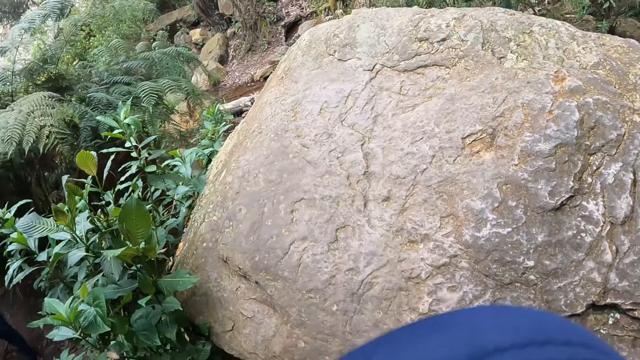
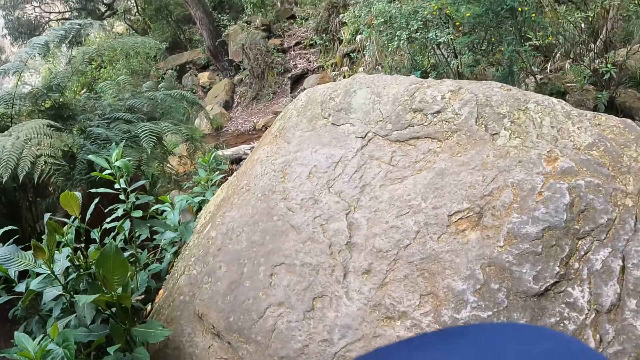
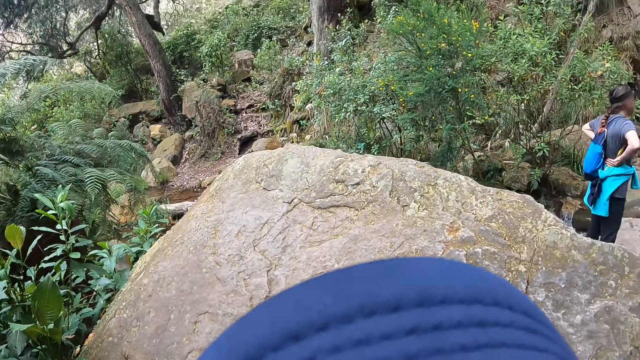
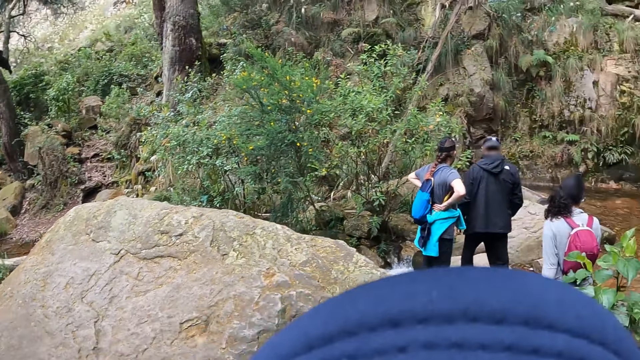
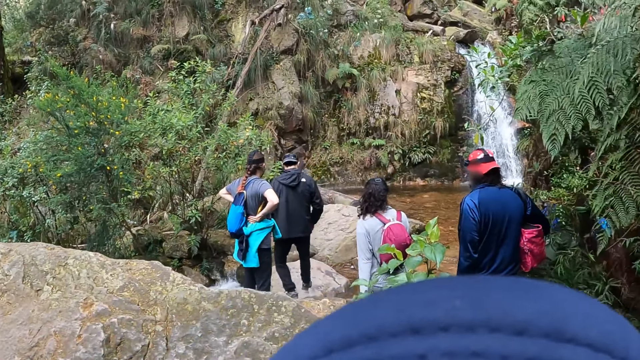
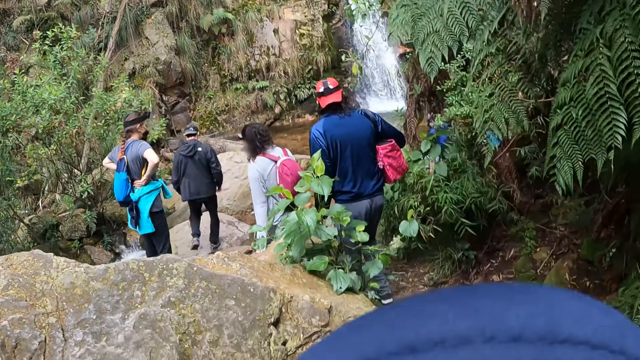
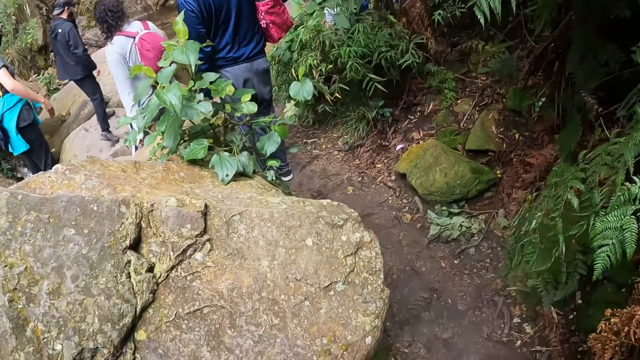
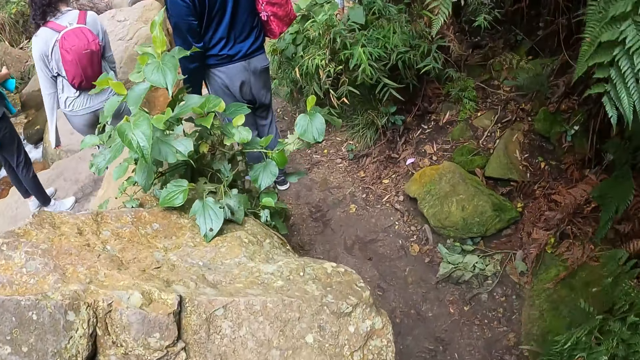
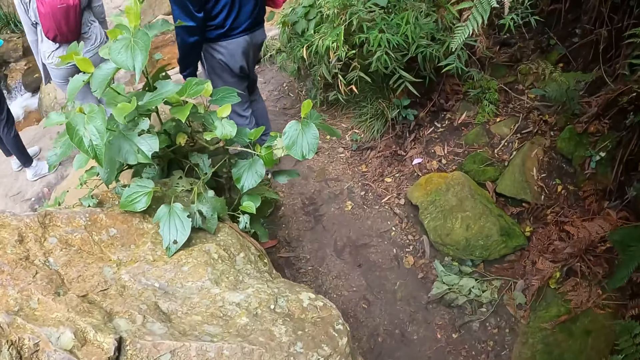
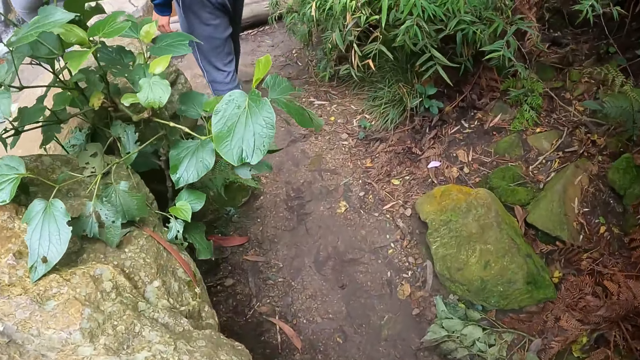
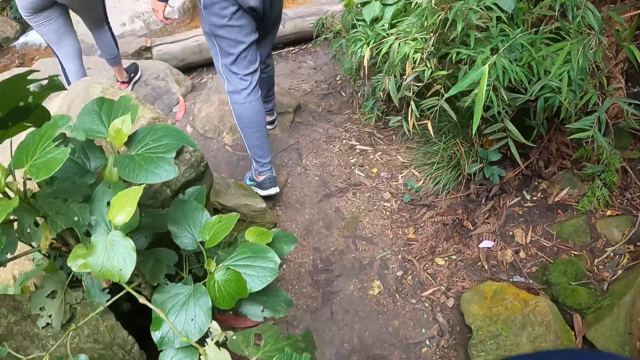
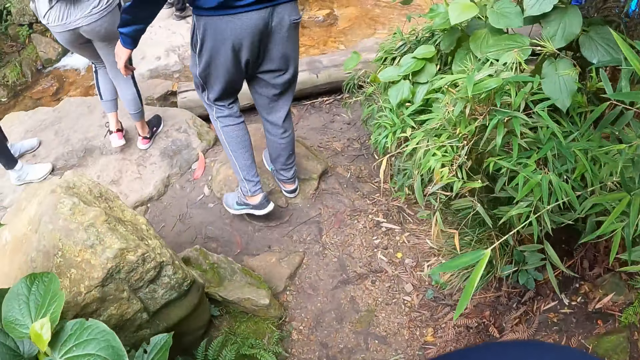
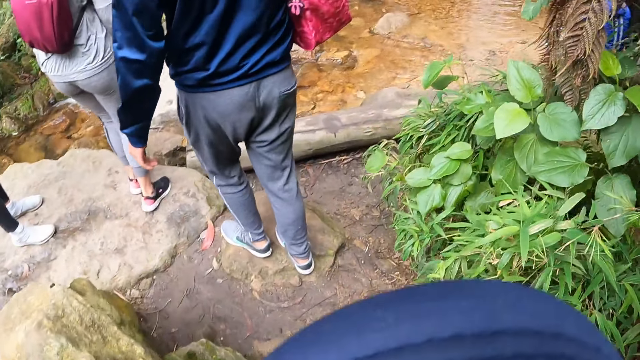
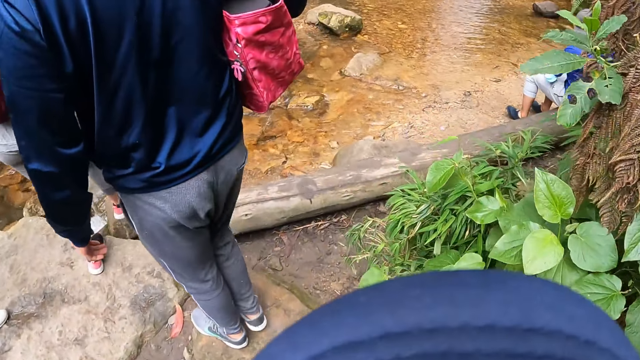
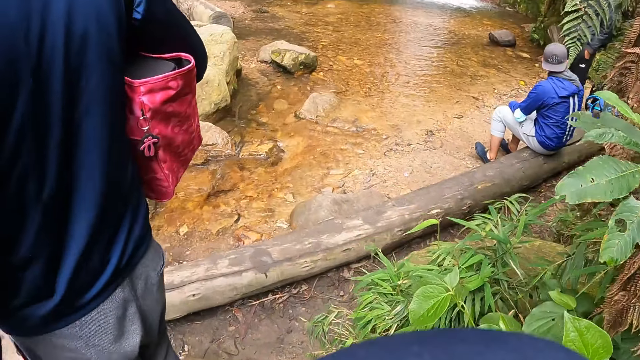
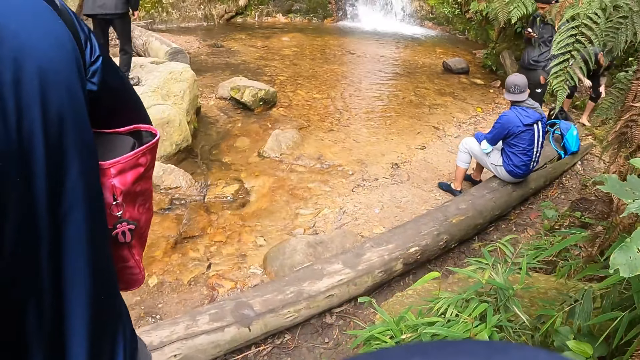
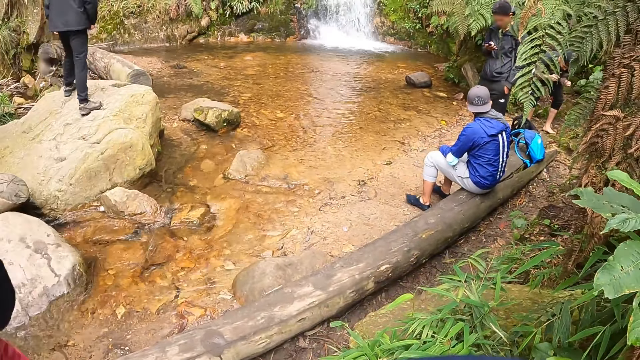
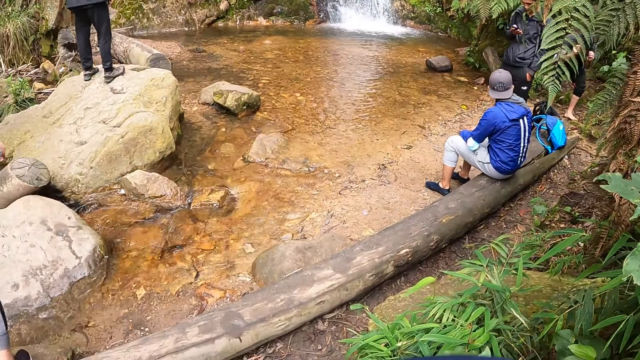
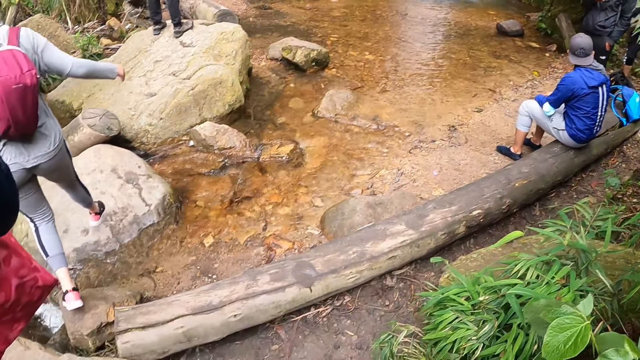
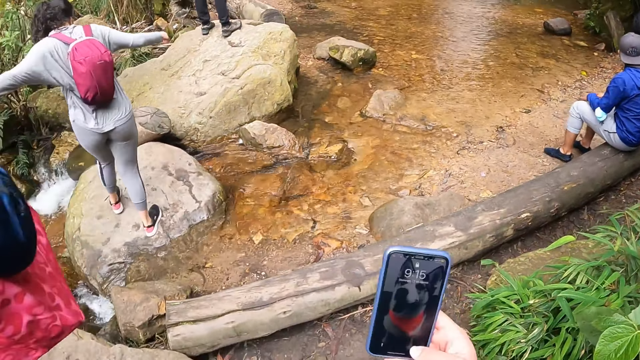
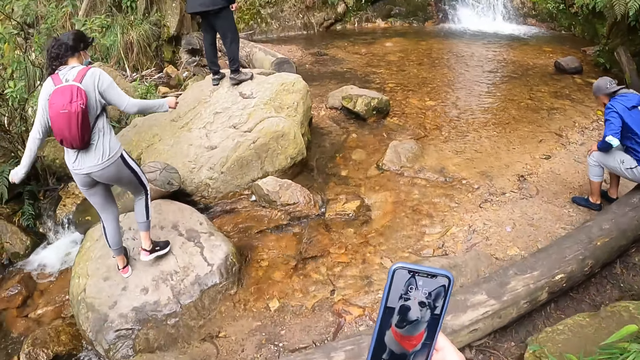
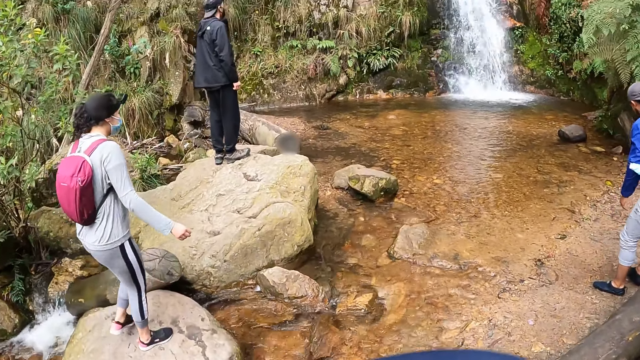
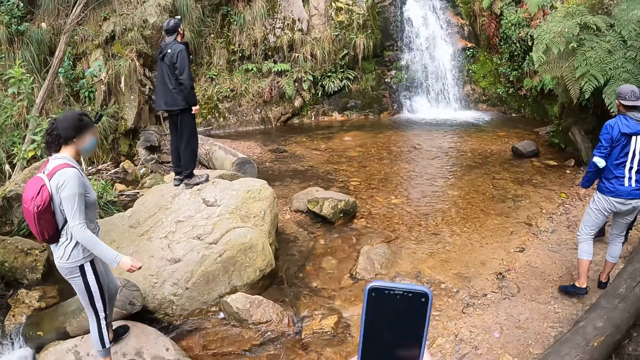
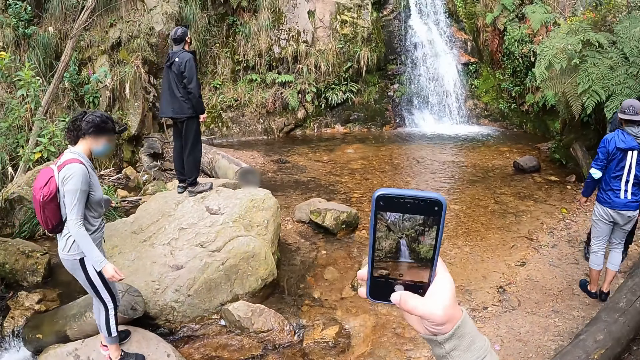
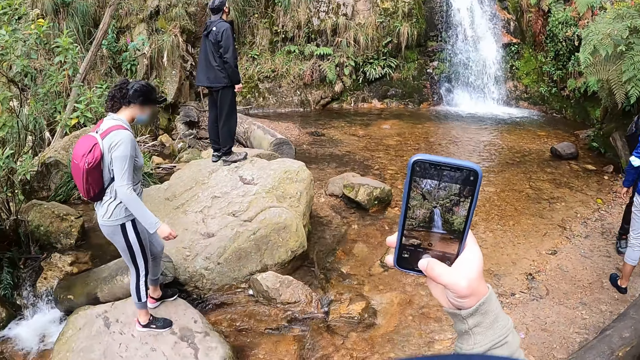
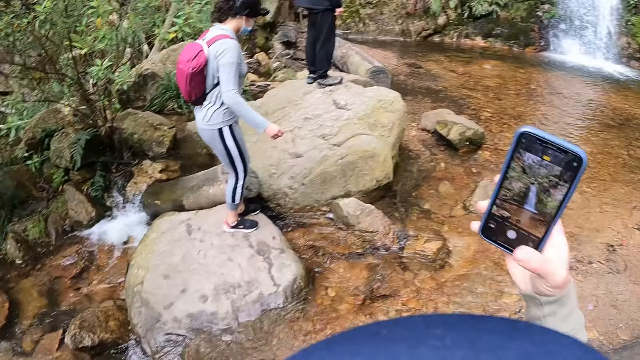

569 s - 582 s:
The camera wearer looks at the water. A man walks over a rock. Another man walks in front of the camera wearer. The camera wearer looks at the water. A woman walks over the rock. The camera wearer operates the phone with his right hand. Another man stands from a log of wood on the ground. The camera wearer holds the phone and records with the phone.

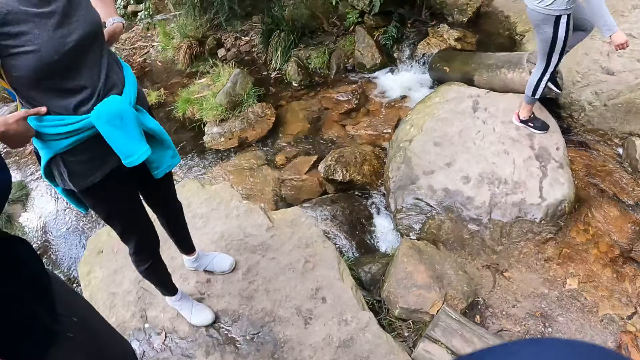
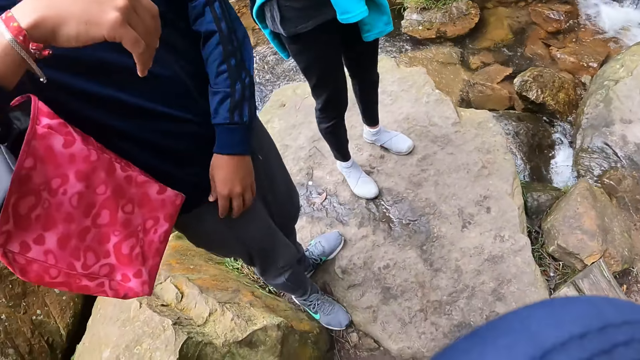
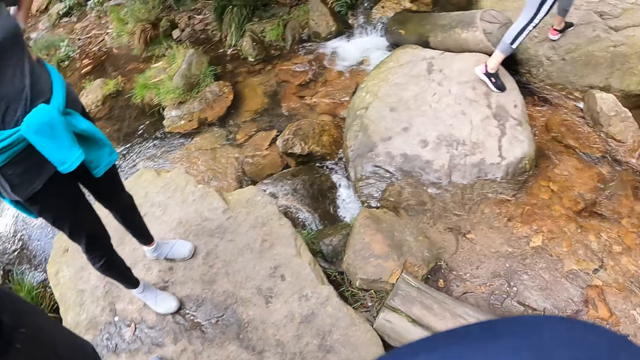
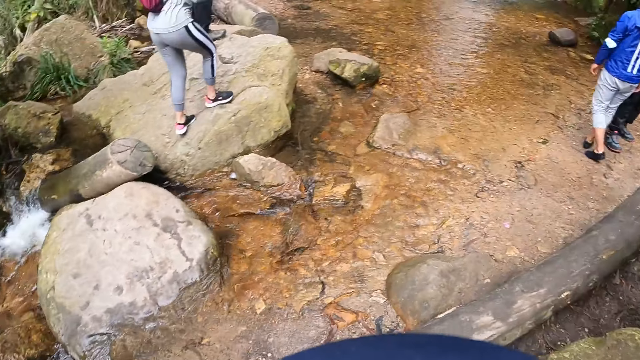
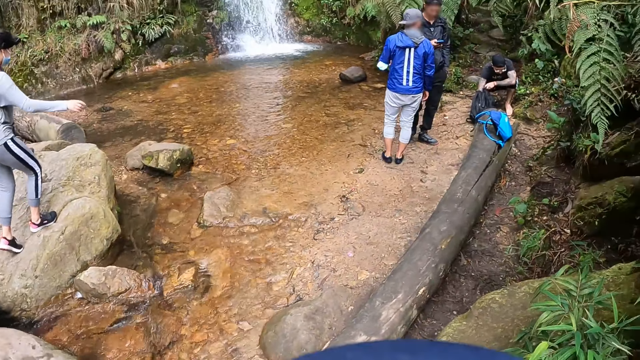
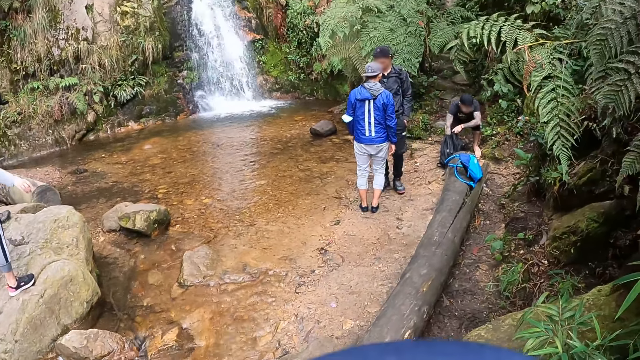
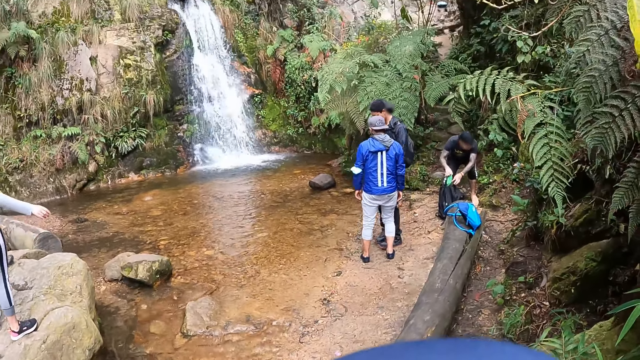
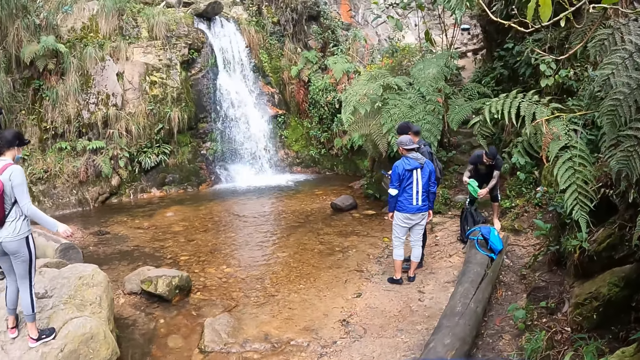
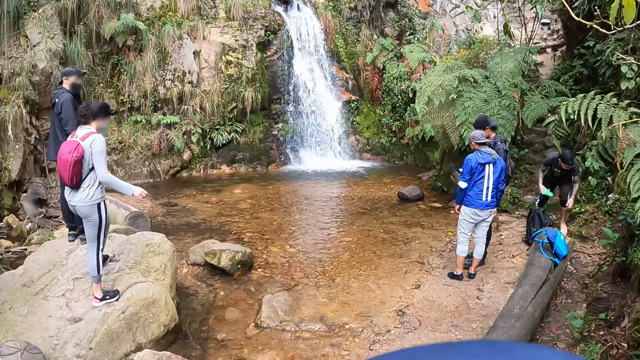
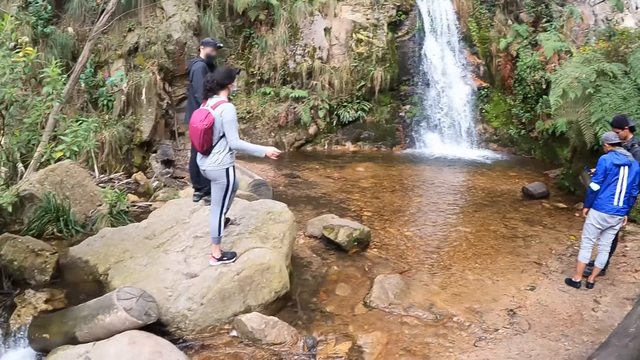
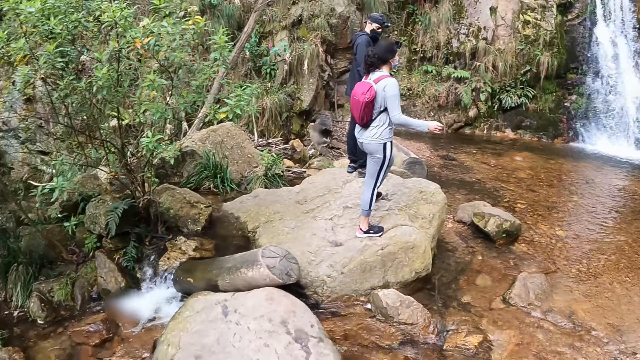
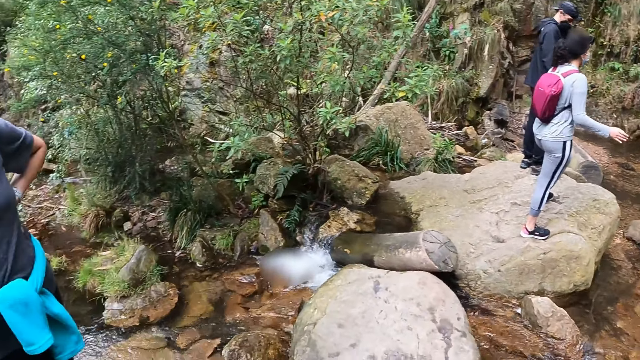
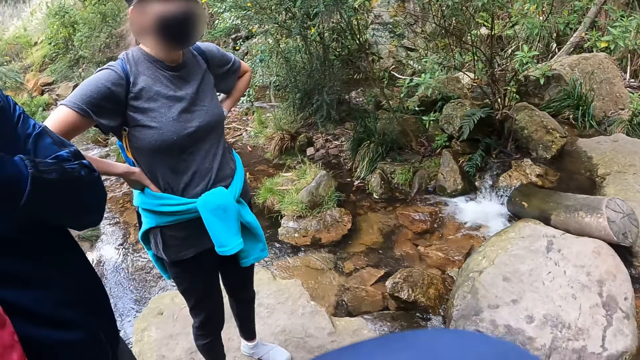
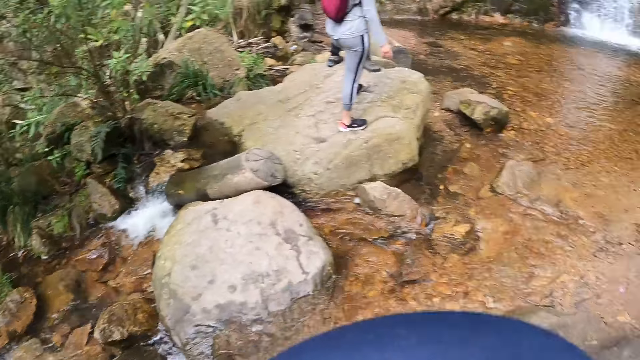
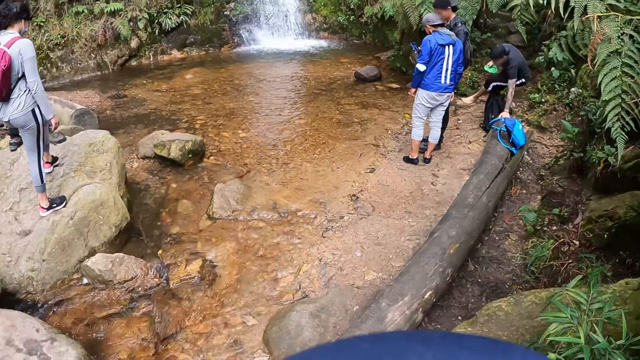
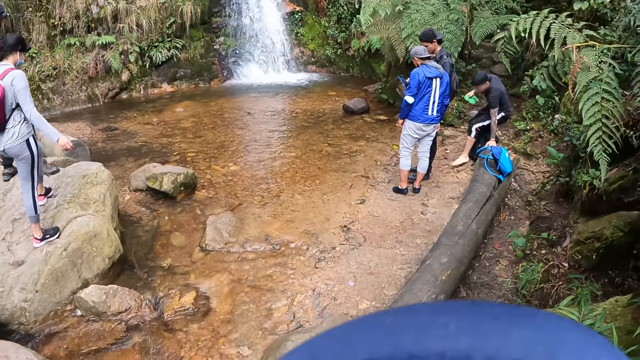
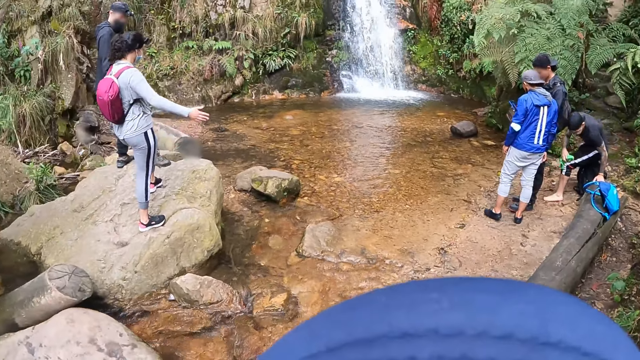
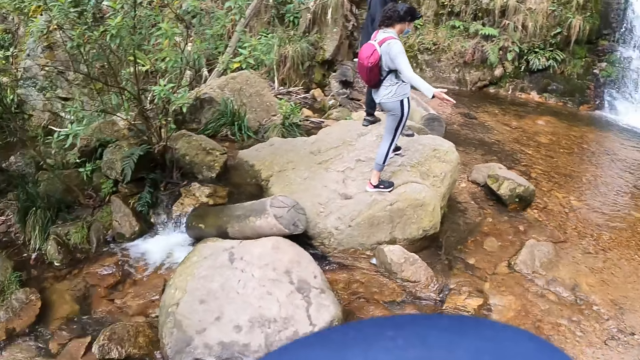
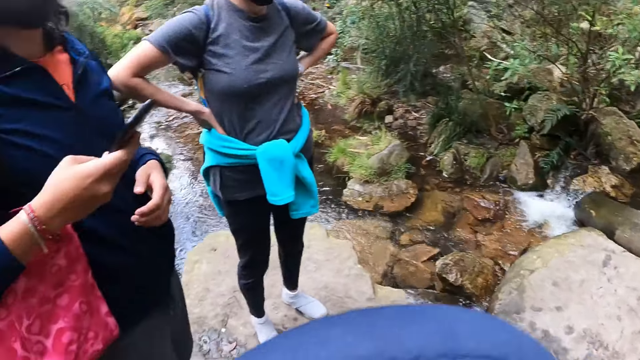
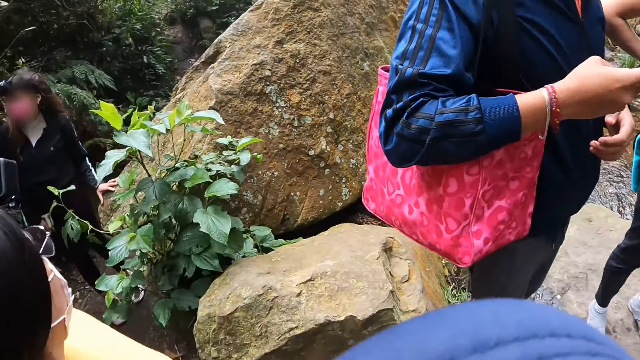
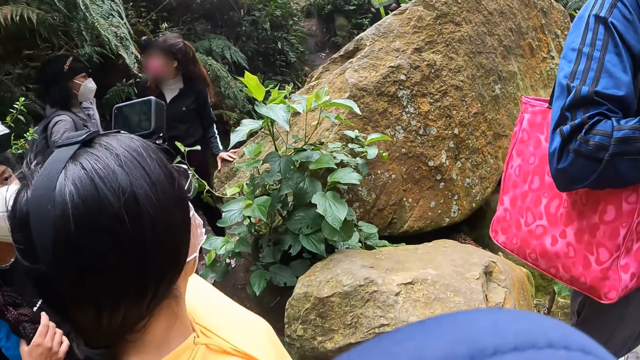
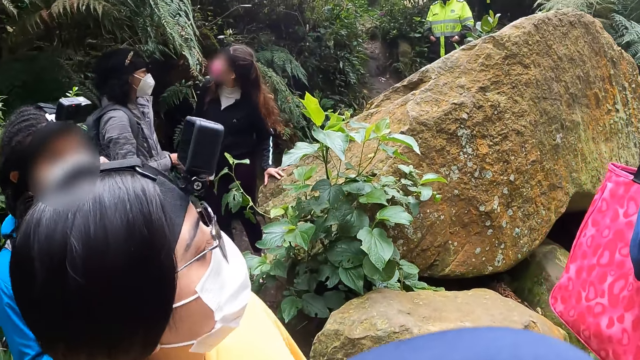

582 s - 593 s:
The camera wearer looks at the colleagues. They look around. A man picks a cloth from a bag on the ground with his right hand. The man holds the cloth with both hands. The camera wearer looks at the colleagues. The man touches the ground with his left hand. The camera wearer turns around. A woman operates a phone with her right hand. Another woman interacts with a third woman.
